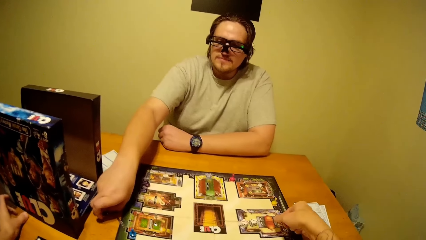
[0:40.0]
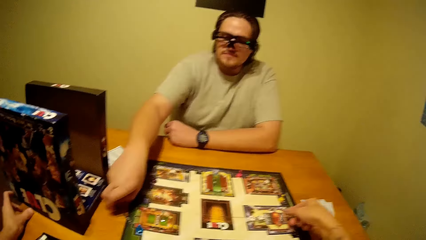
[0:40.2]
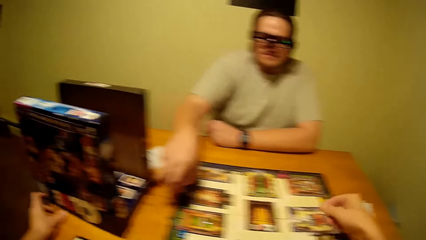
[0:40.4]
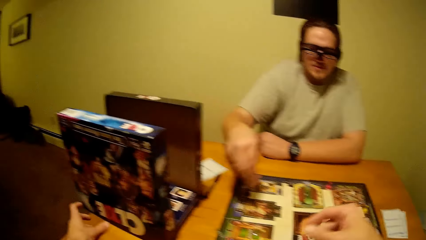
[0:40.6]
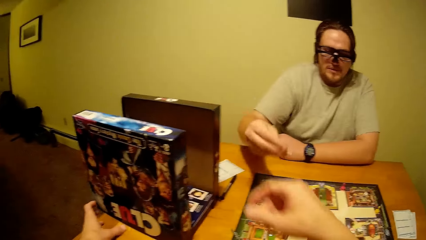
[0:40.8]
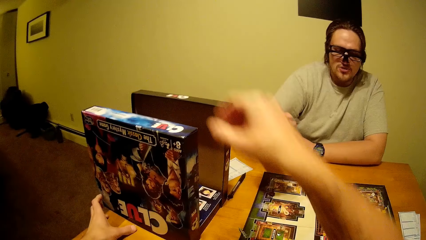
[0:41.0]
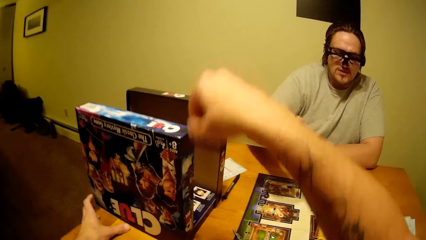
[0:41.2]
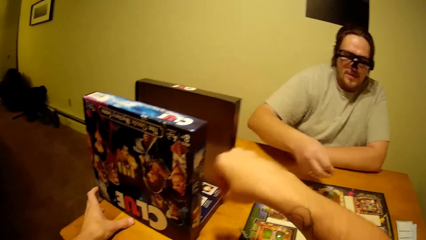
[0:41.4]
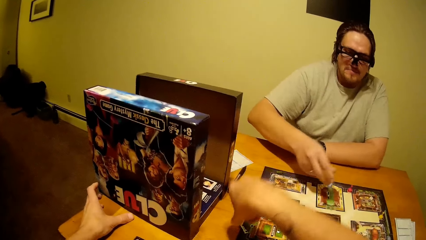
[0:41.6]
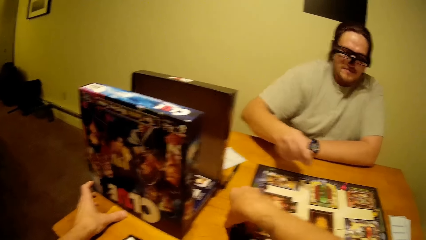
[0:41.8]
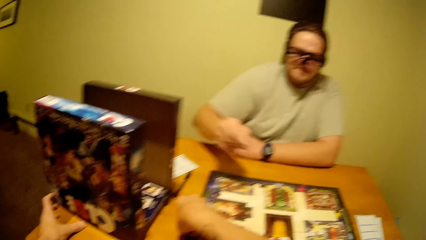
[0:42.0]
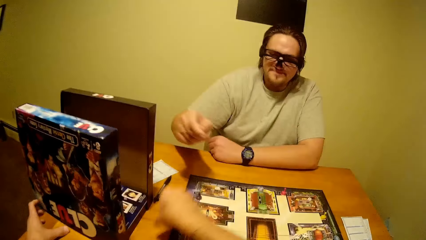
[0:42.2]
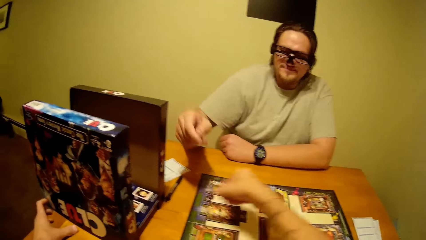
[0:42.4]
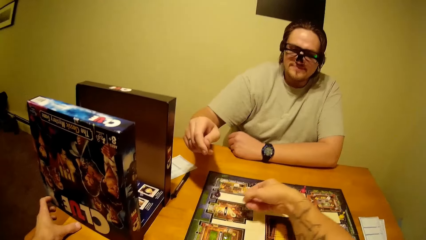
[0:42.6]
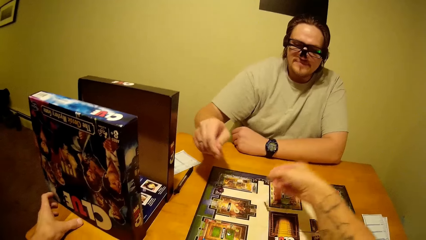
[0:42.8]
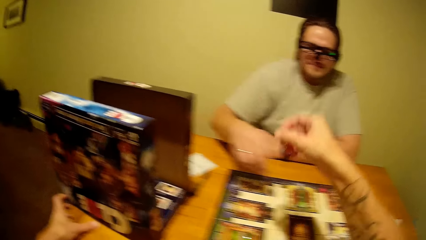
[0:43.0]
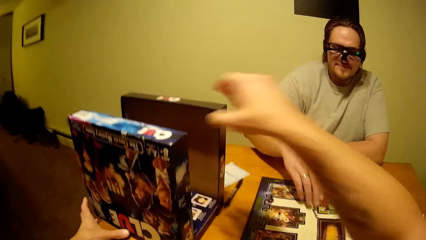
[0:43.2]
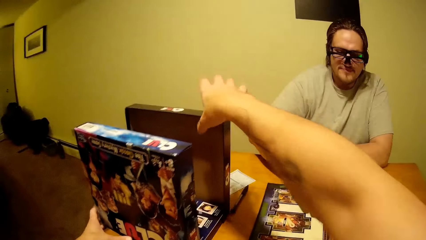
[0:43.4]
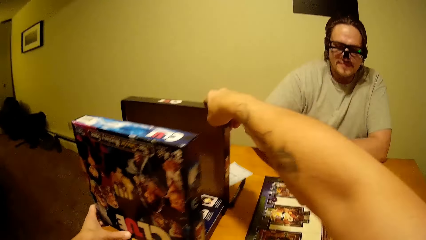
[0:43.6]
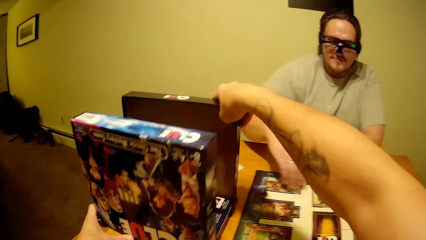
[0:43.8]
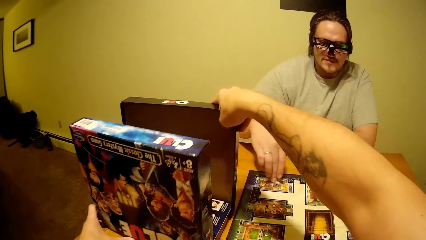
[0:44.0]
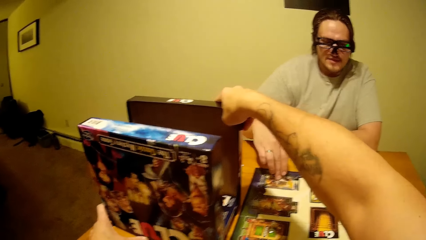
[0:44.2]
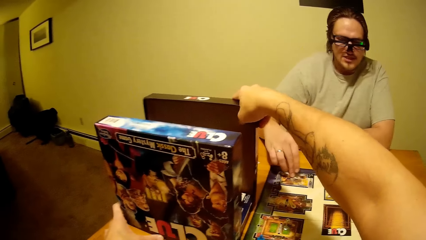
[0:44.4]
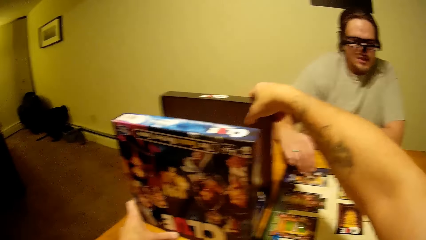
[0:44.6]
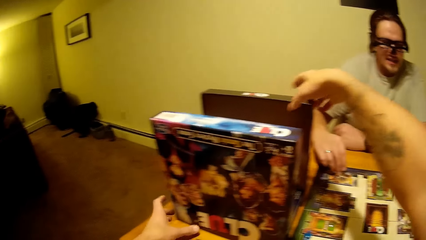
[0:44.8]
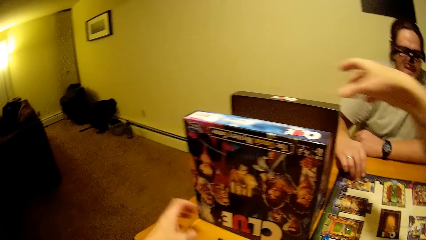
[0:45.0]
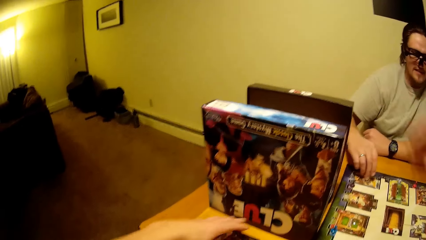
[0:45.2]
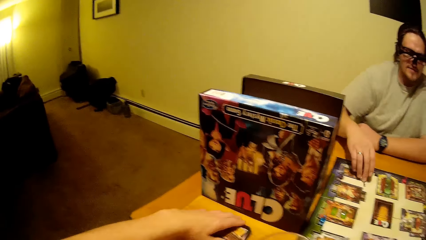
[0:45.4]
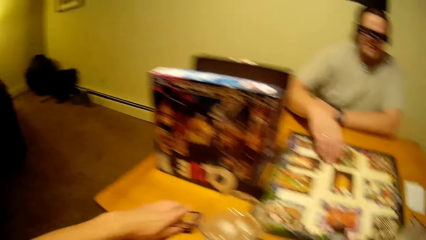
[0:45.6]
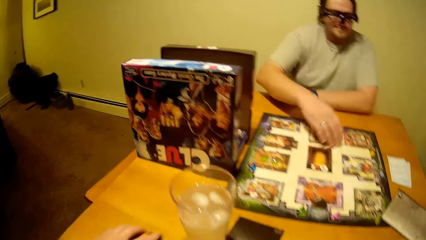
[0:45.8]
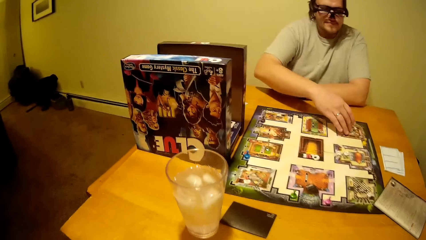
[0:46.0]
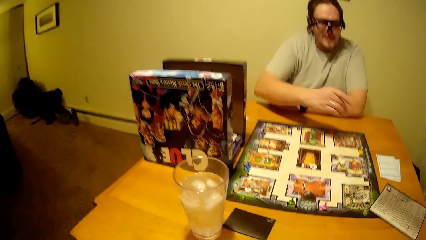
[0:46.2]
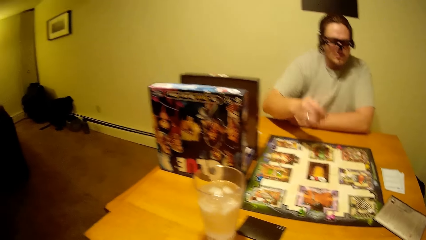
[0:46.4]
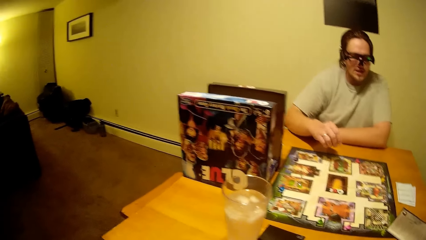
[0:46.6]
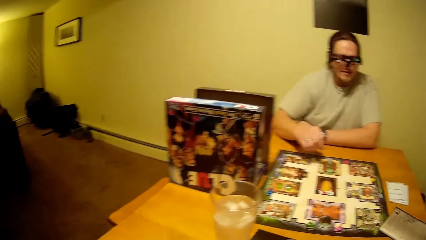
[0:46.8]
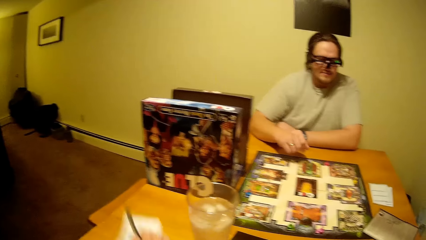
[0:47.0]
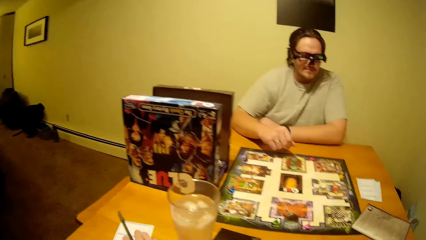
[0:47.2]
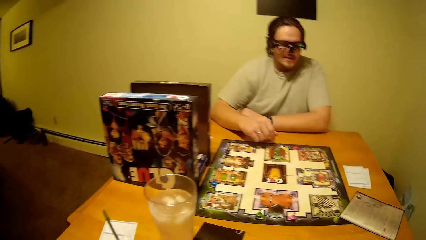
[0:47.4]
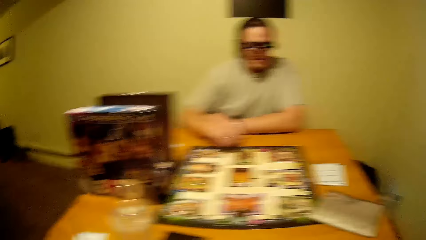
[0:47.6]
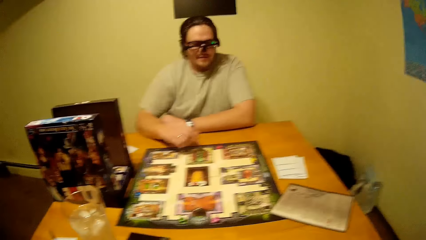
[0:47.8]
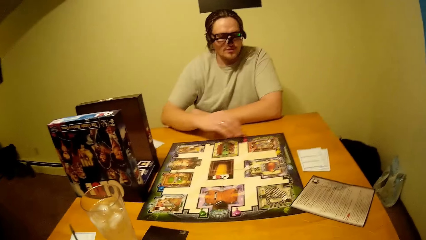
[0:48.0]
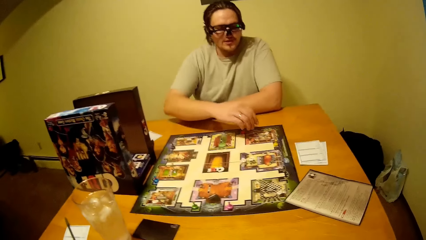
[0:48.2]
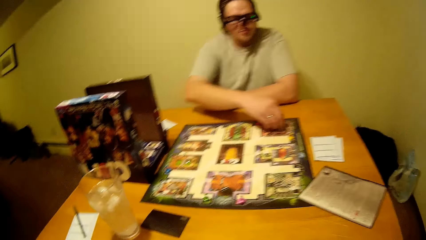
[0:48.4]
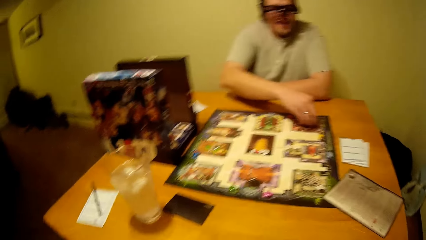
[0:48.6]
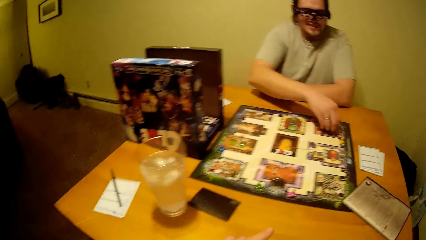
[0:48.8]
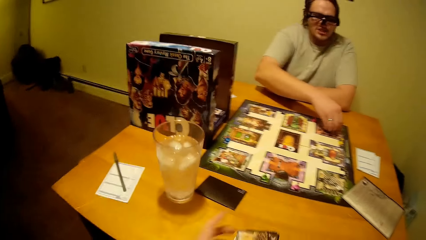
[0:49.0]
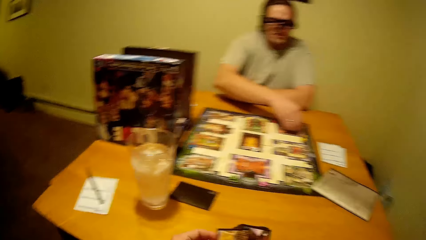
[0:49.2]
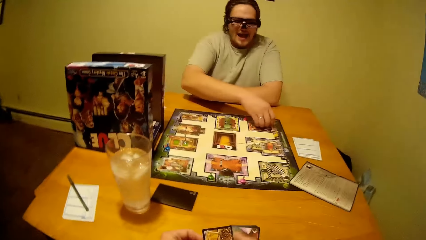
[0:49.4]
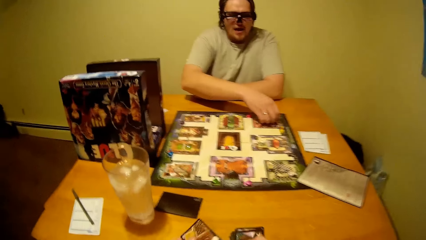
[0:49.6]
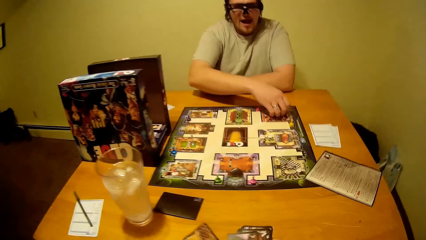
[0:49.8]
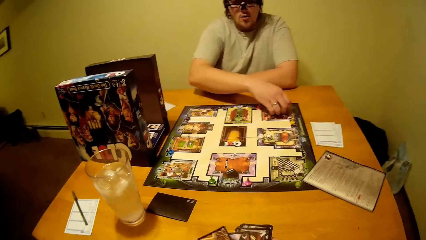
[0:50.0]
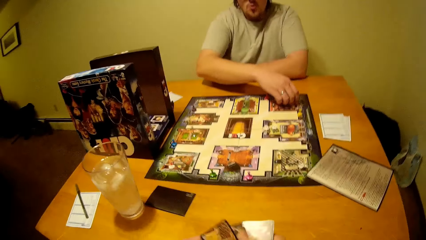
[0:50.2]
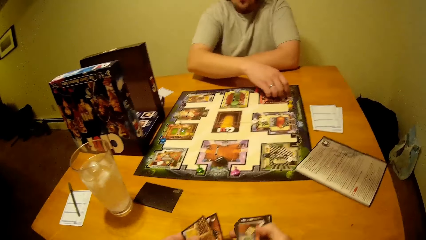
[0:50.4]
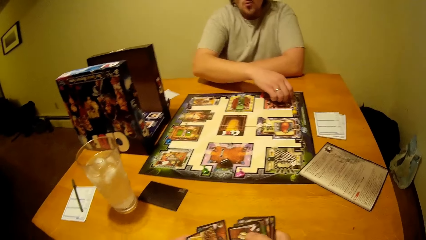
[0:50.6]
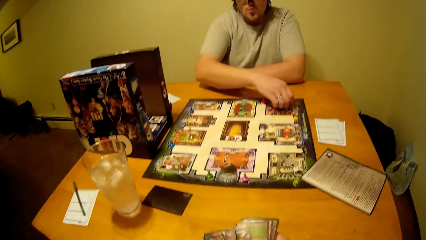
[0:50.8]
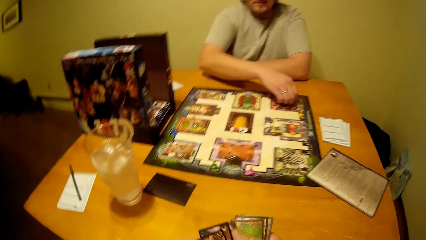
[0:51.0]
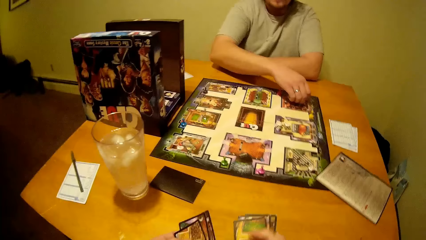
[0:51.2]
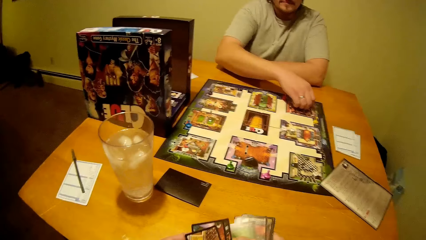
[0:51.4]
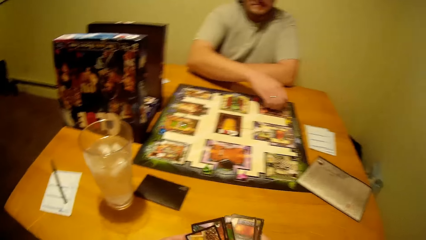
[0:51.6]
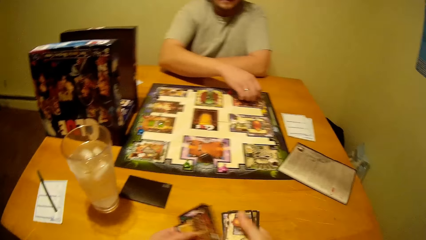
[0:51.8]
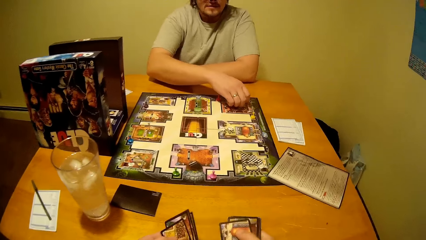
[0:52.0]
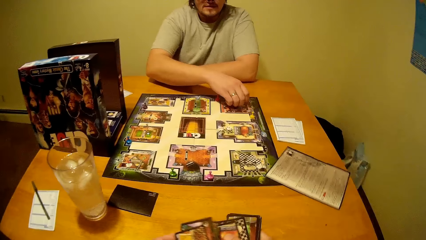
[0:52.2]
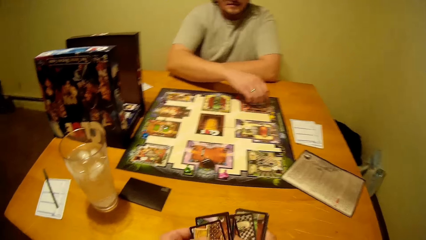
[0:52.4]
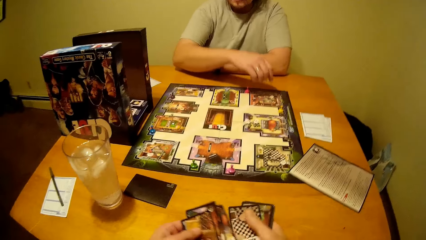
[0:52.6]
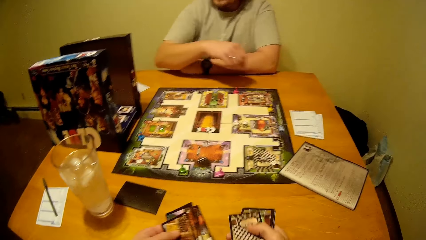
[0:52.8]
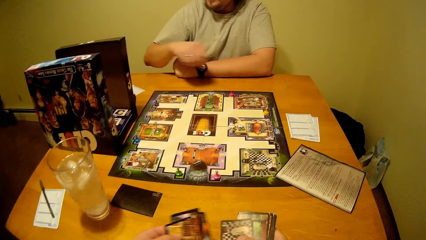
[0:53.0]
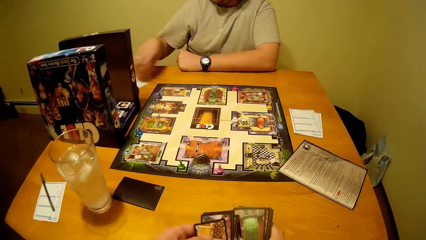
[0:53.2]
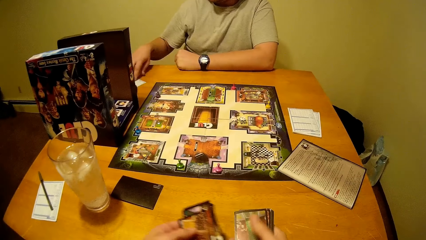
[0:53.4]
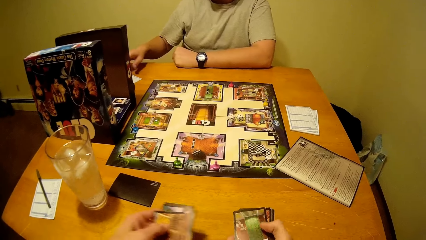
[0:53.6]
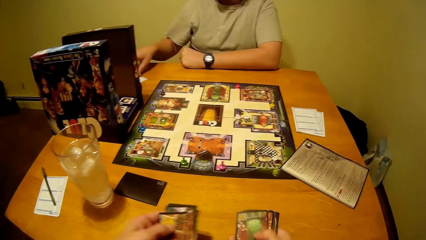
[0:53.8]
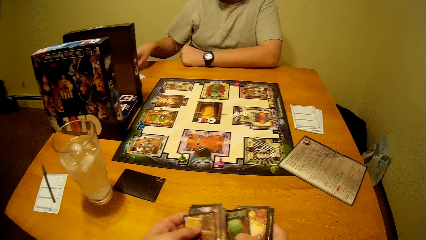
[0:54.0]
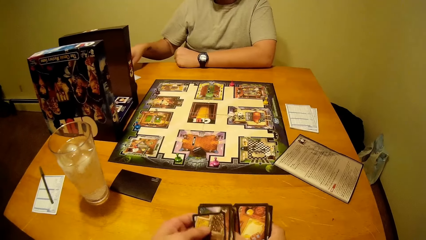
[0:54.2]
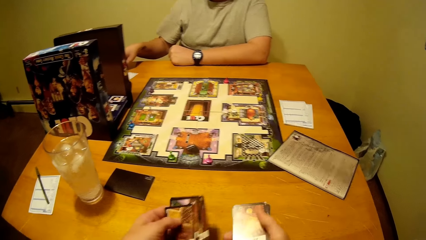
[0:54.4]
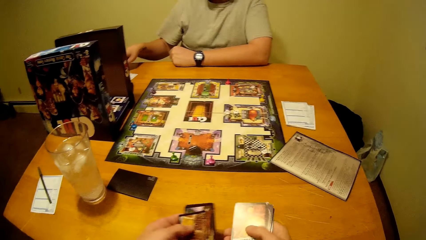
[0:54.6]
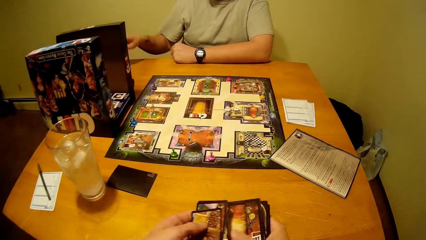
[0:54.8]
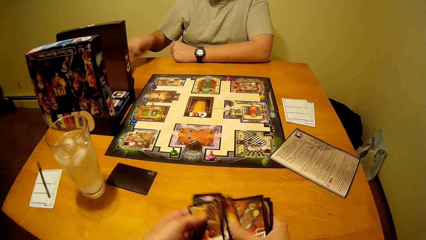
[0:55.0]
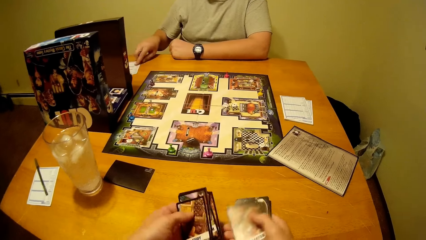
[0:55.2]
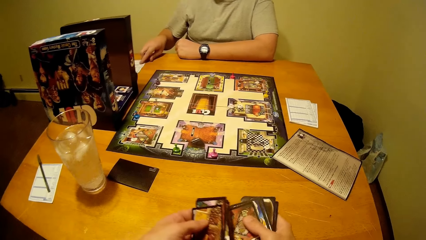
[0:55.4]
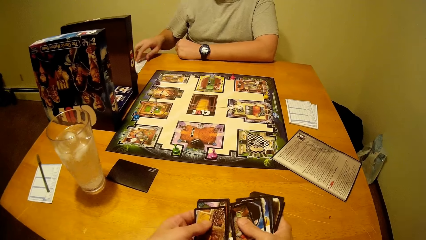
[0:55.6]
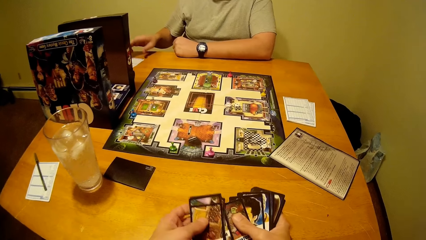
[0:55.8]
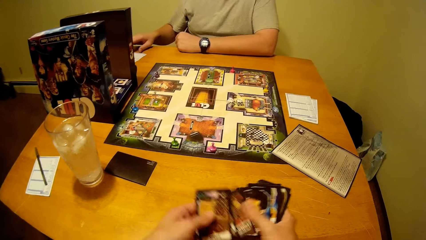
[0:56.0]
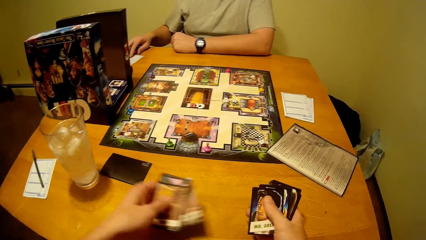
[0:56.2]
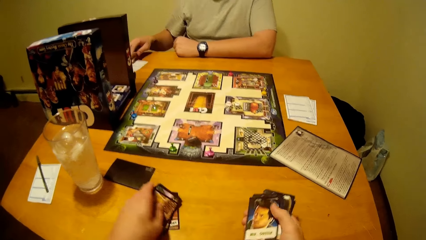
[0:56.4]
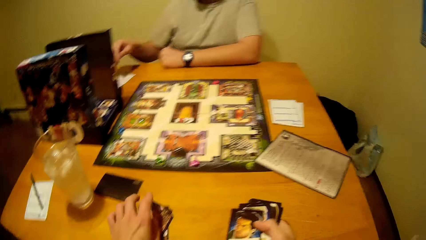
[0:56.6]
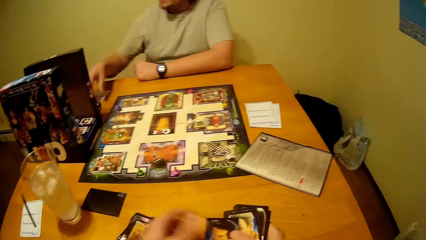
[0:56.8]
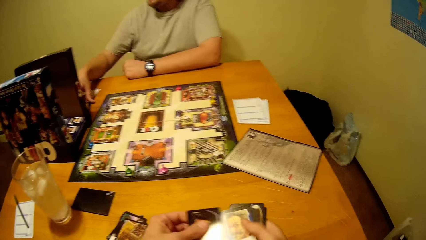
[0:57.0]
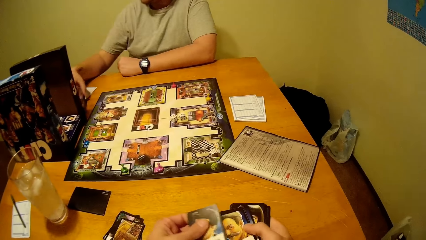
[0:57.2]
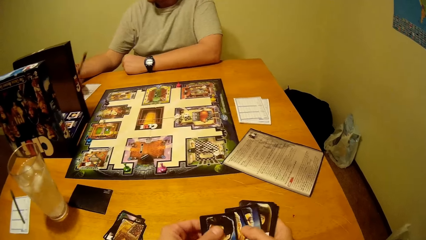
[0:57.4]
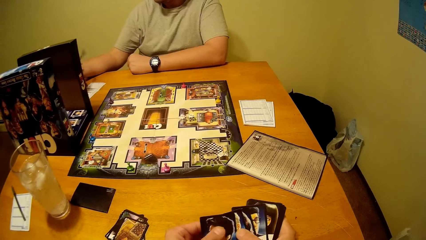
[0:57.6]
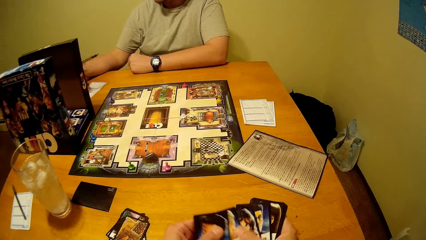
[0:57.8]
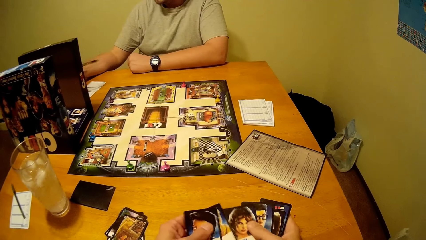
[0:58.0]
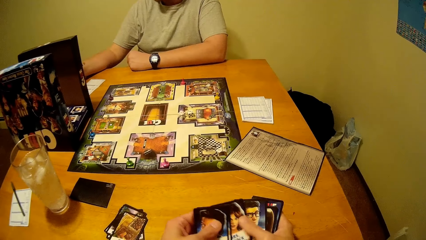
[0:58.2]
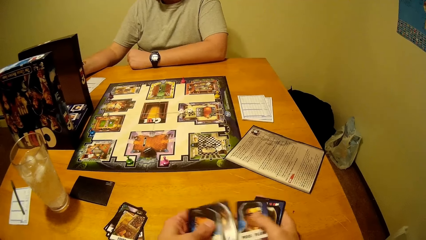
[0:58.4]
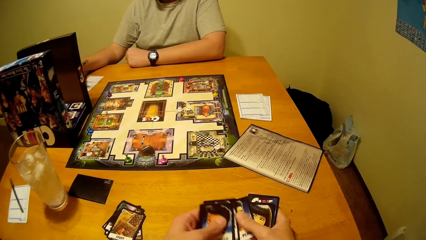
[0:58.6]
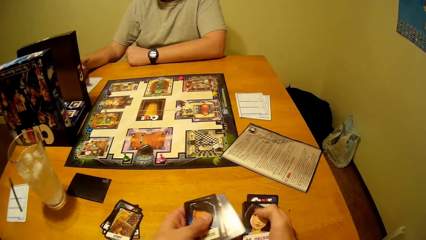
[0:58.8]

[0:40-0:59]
The camera wearer picks dice from the table. They drop dice on the table. They pull the boxes near the board. A person pulls dice on the board. The camera wearer puts a paper and a pen on the table. They hold cards. They are shuffling cards. The person touches the paper on the table. The camera wearer puts the cards on the table. The person picks the pen from the table.
